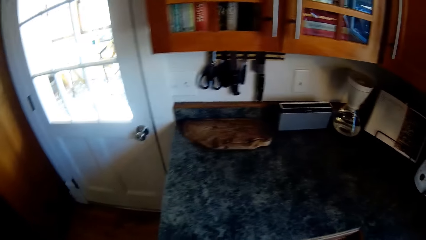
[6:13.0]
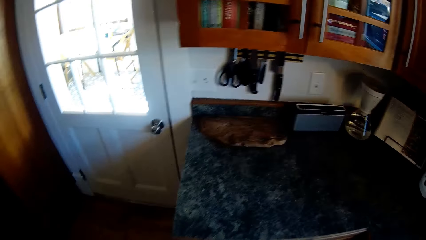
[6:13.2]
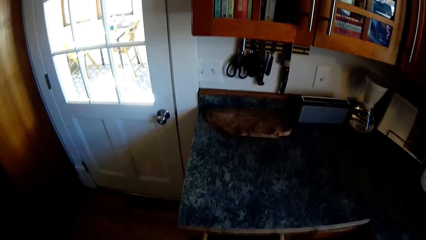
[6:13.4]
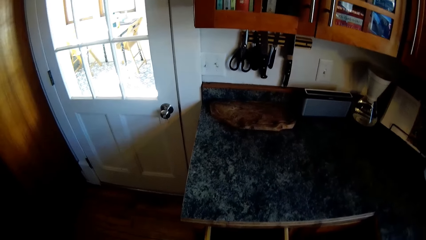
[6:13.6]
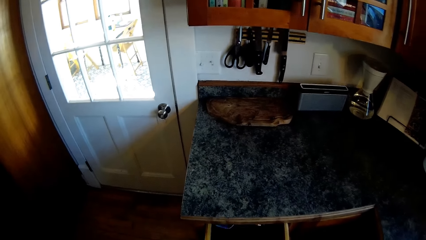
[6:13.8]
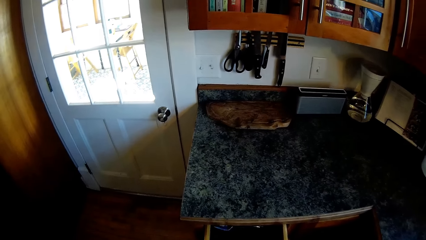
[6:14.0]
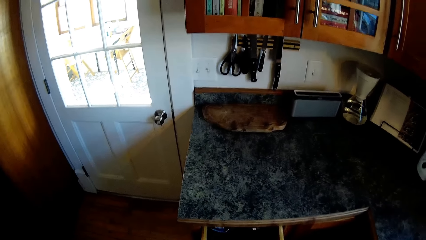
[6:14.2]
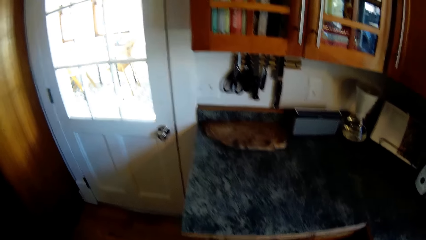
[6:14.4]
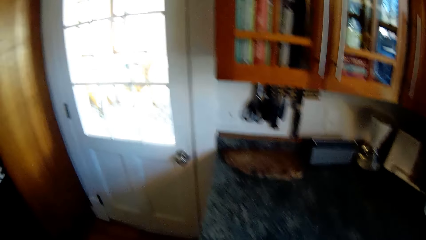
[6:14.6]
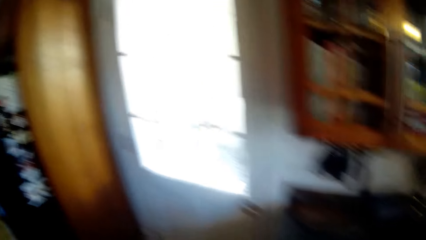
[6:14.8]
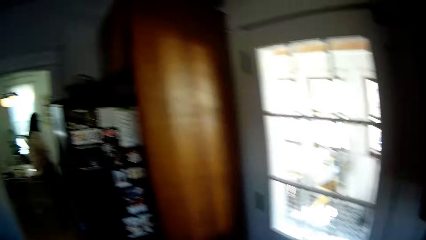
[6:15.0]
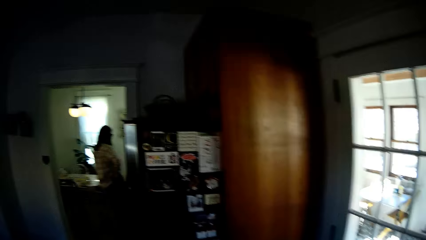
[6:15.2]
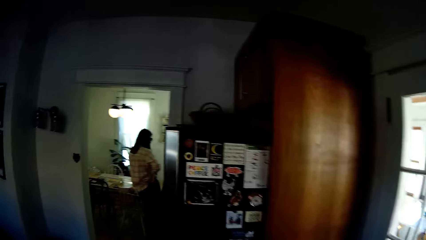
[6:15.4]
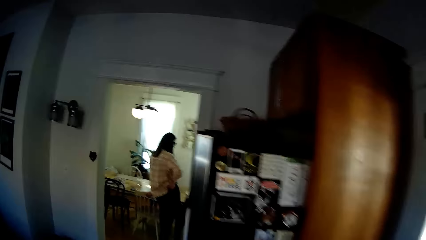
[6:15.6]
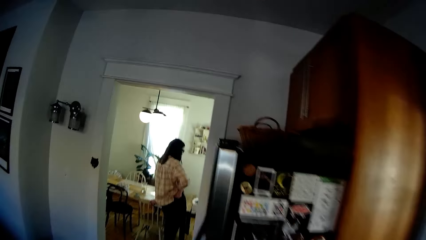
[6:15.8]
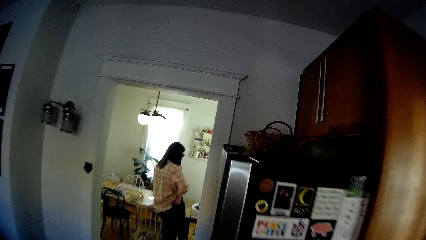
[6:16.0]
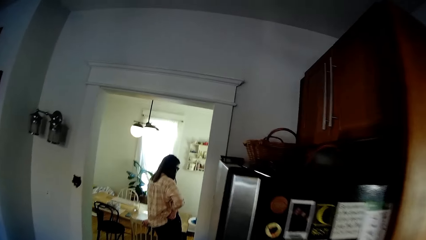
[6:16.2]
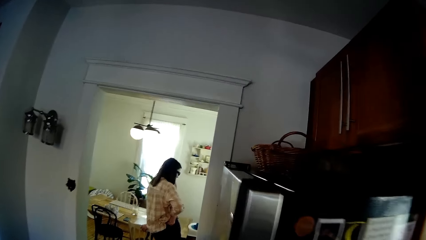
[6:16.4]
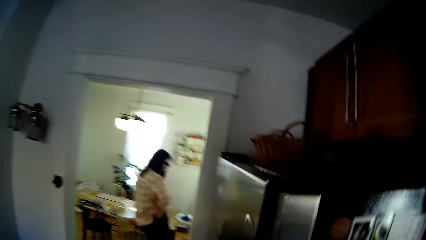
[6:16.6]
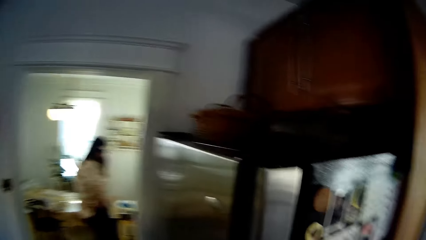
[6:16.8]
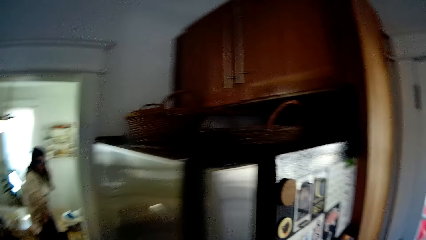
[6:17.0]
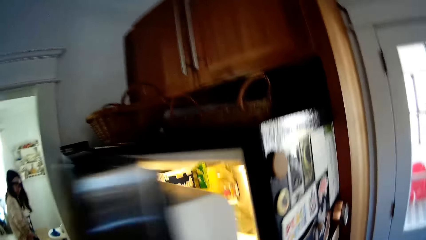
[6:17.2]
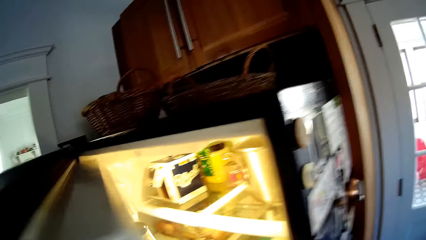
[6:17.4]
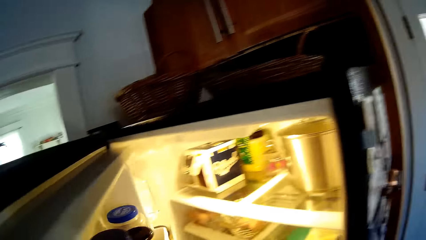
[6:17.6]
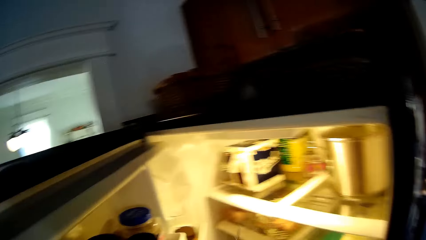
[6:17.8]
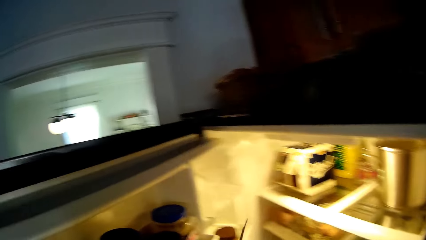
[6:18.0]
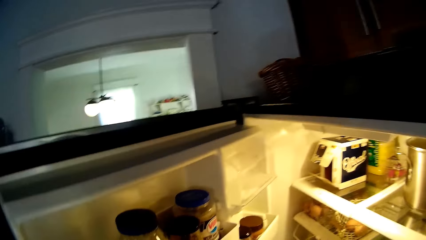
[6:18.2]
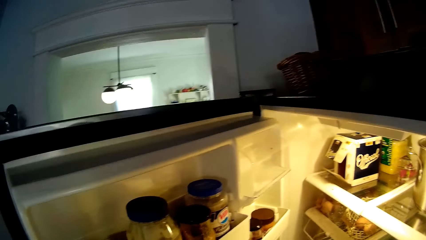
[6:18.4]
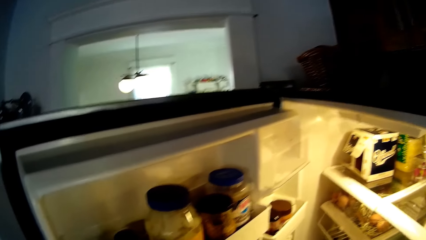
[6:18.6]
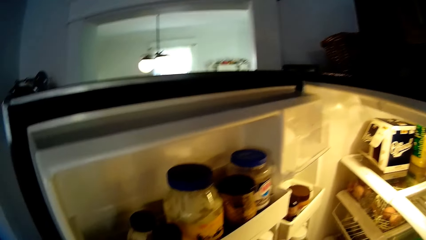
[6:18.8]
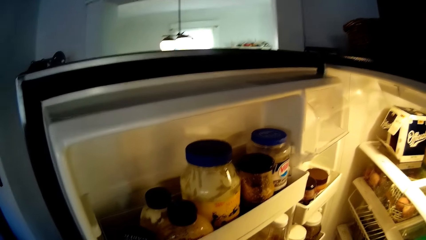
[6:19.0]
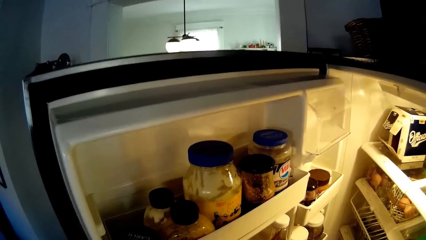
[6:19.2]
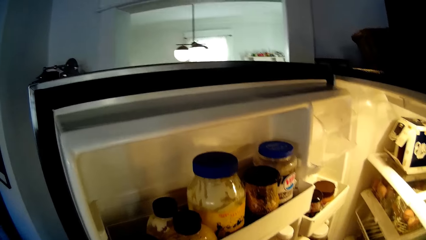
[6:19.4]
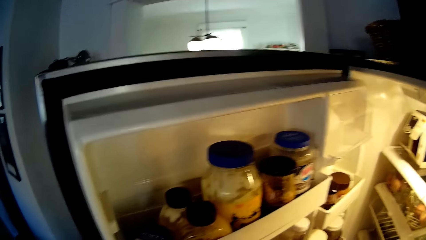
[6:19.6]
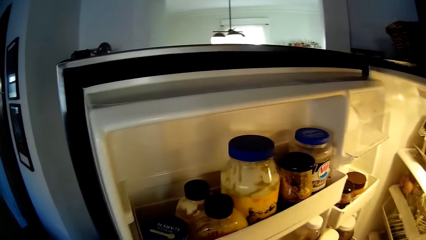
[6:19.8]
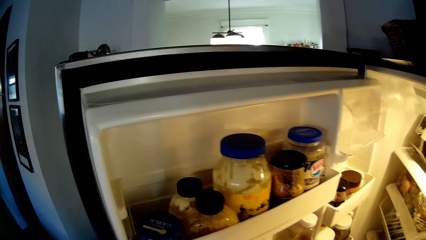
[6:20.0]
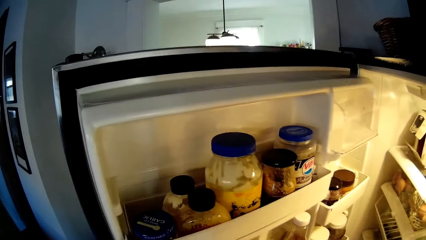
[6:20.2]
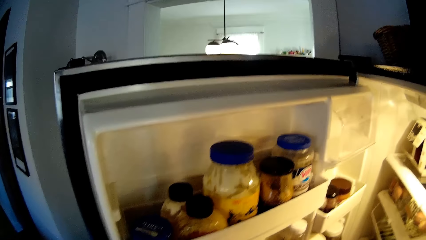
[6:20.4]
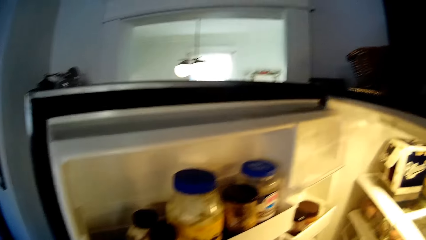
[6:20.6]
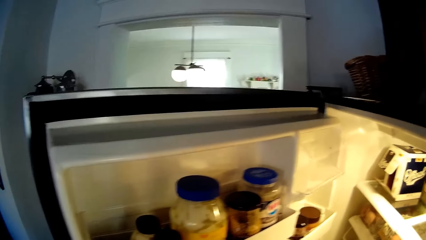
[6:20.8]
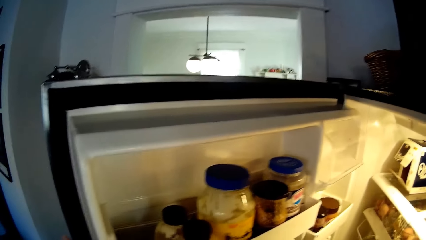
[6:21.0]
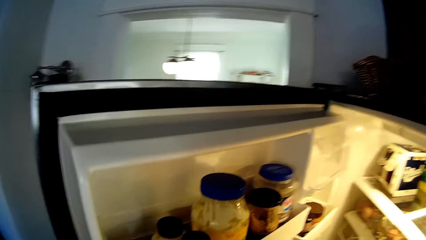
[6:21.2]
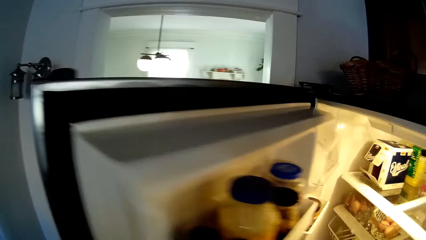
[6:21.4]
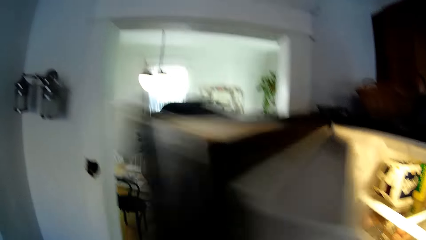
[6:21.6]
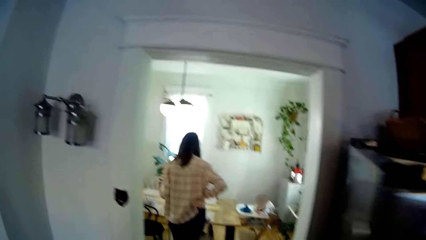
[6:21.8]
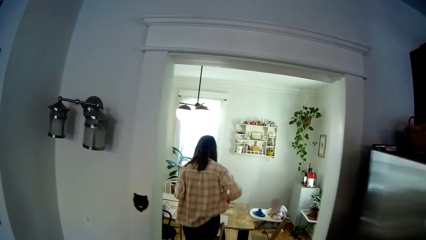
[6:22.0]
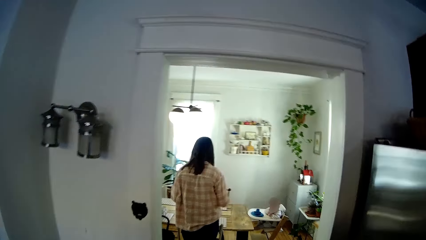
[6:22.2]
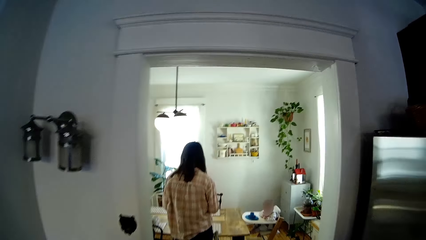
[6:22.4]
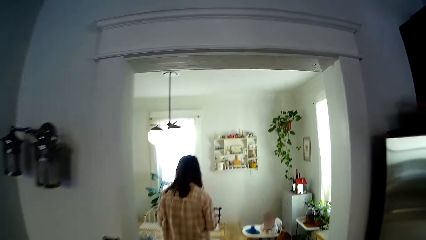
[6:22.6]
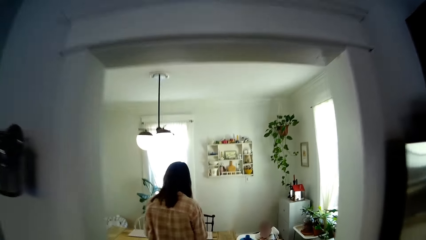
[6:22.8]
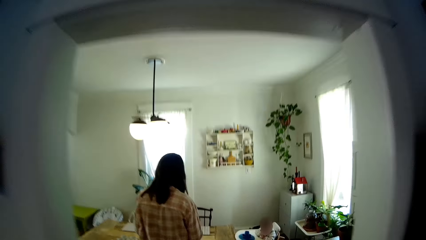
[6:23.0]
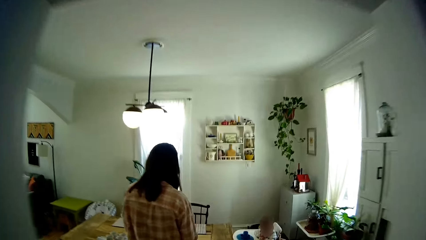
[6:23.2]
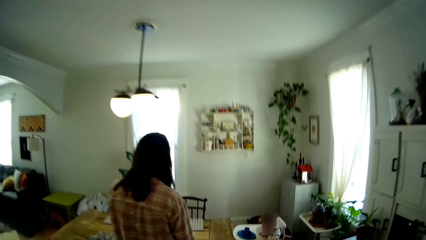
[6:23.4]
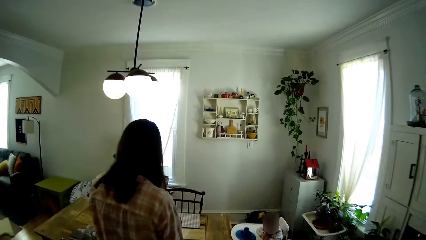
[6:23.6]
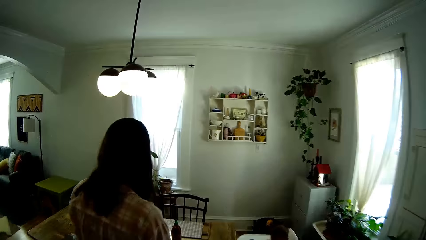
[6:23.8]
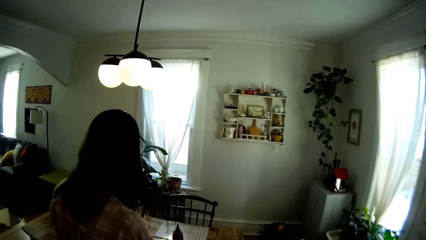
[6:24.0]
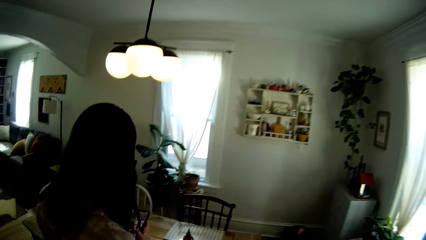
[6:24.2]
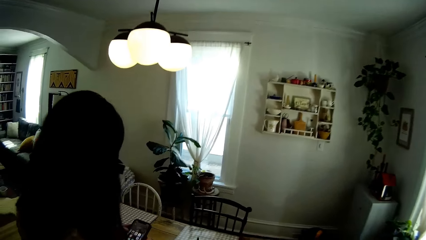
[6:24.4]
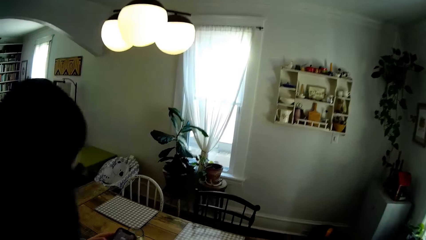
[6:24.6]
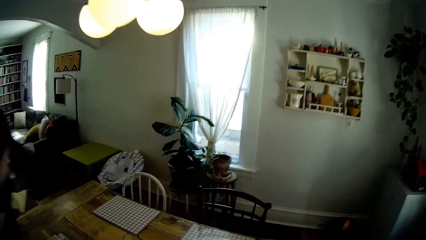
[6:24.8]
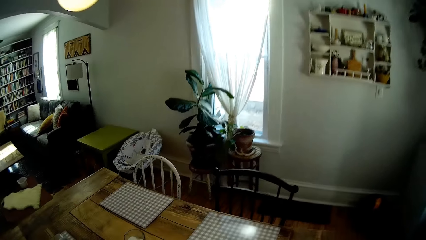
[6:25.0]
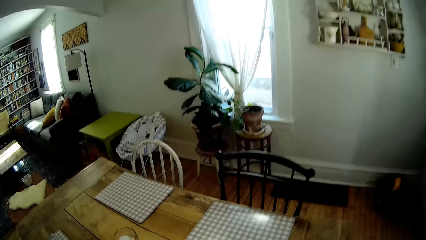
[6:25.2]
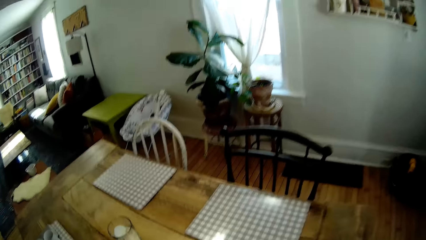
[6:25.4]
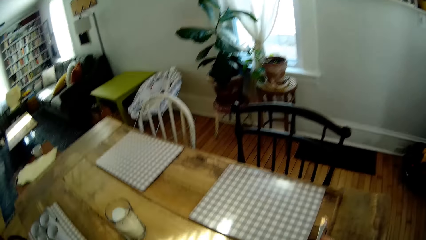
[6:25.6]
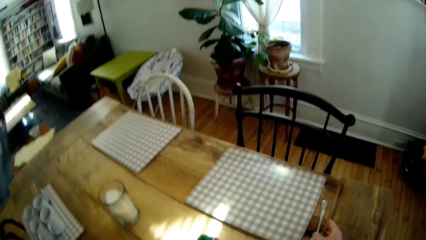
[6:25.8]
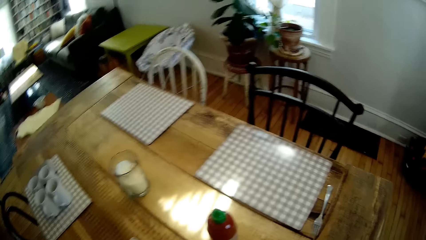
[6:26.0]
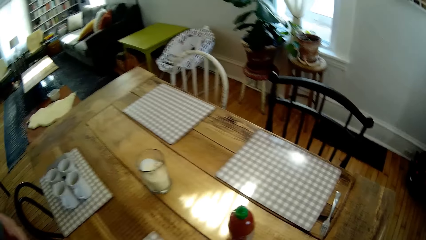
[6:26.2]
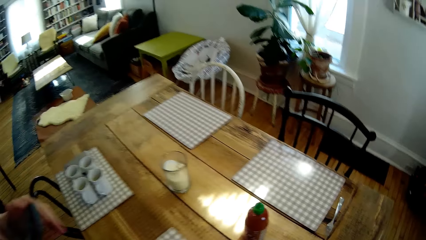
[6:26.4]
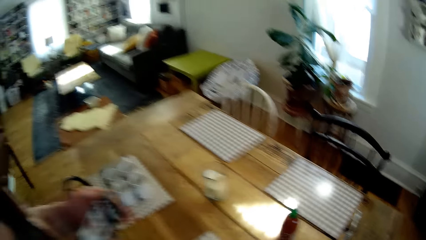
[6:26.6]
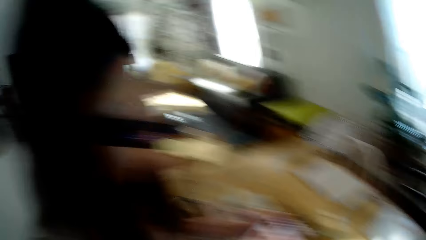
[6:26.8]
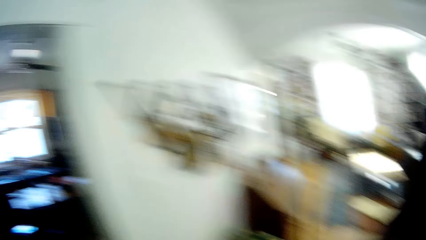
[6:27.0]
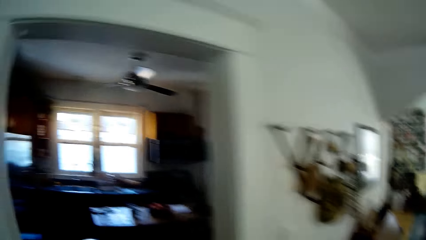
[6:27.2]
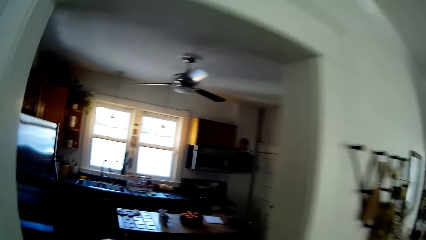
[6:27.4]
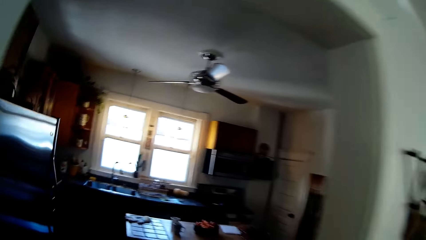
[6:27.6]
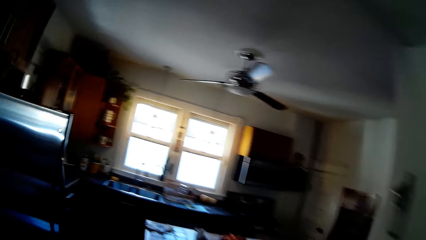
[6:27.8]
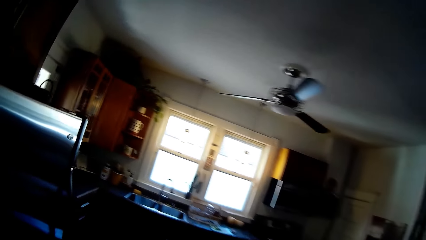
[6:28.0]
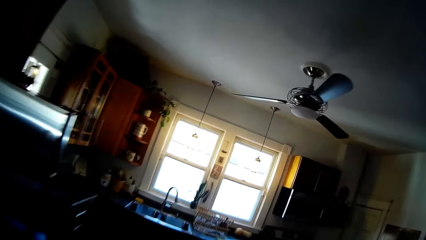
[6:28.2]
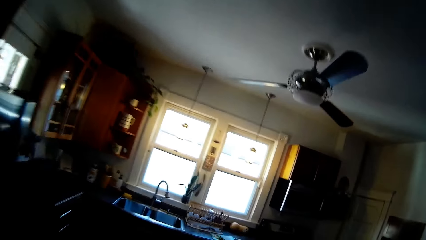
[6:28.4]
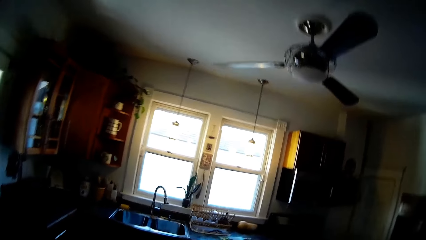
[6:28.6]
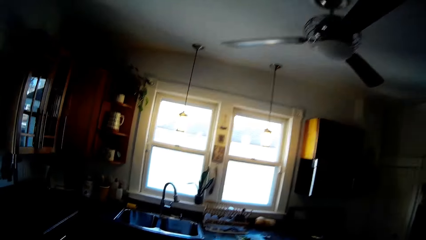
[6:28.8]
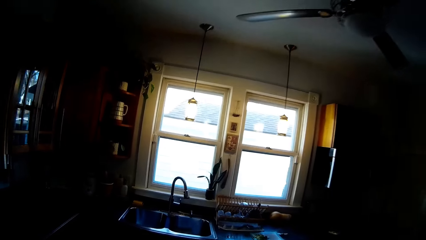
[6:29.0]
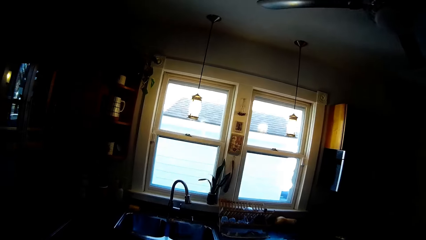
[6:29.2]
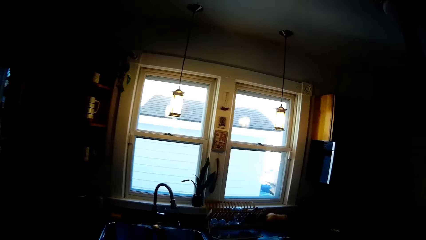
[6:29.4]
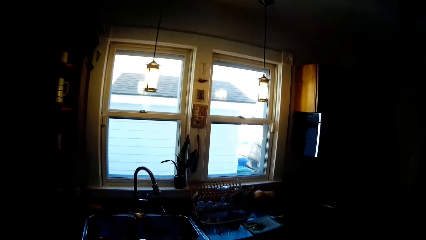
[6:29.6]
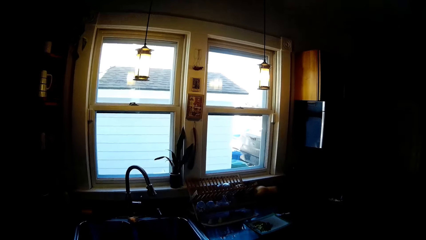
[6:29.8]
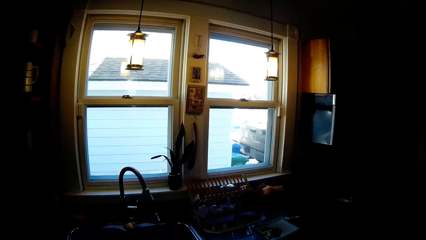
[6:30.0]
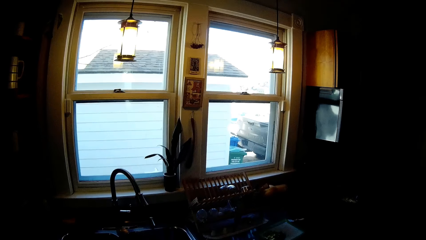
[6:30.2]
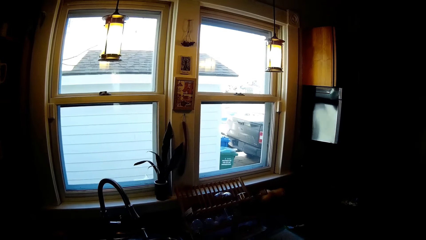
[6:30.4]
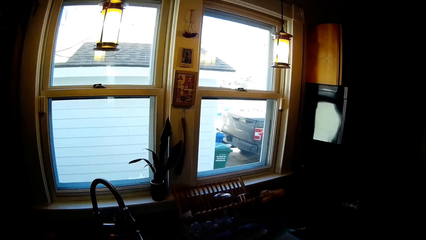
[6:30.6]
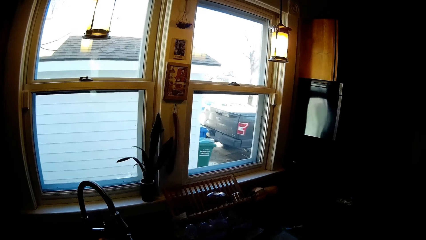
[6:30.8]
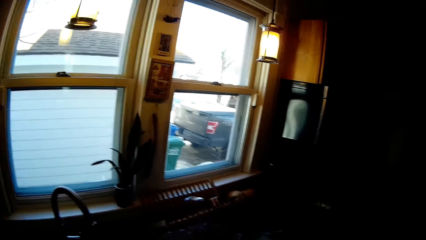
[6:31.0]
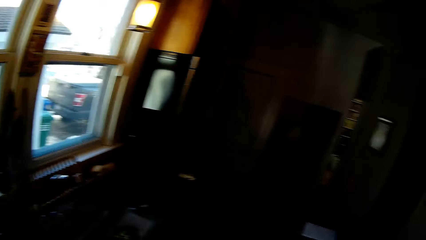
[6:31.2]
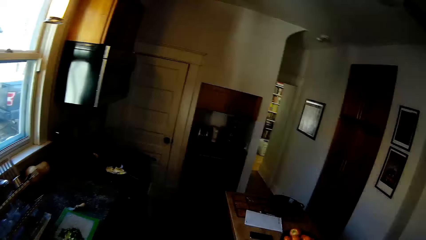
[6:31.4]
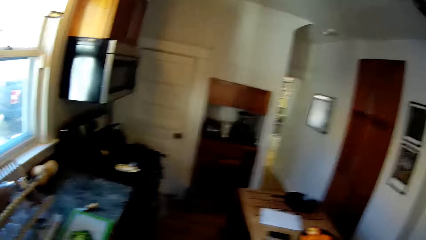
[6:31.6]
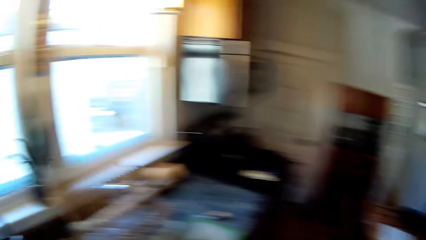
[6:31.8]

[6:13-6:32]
The camera wearer opens a drawer with his right hand. He looks at the counter. He opens a fridge with his left hand. He closes the fridge. He speaks to the woman. He walks out of the kitchen. The woman operates a cellphone with both hands. The camera wearer drops a fork on a dining table with his right hand. He walks into the kitchen.
